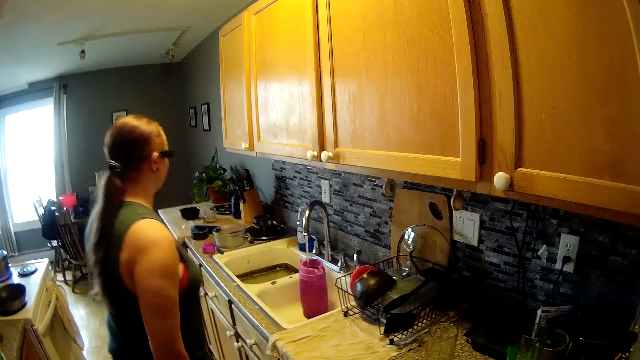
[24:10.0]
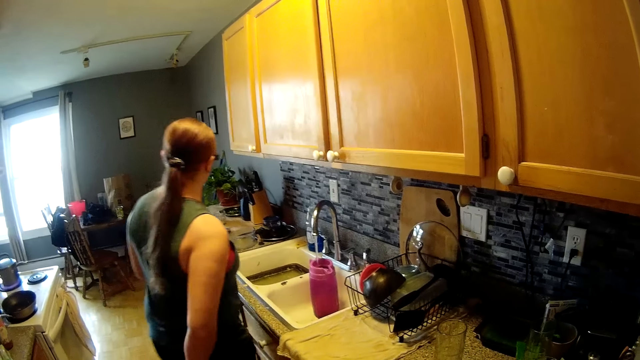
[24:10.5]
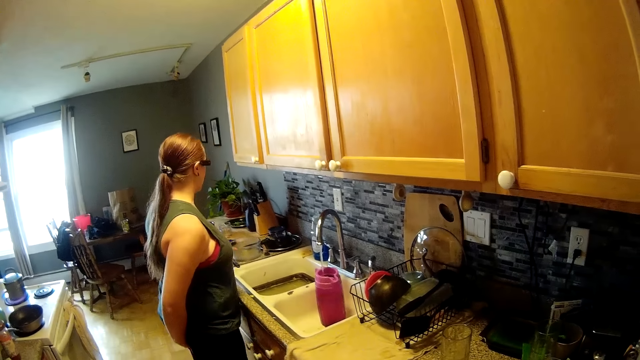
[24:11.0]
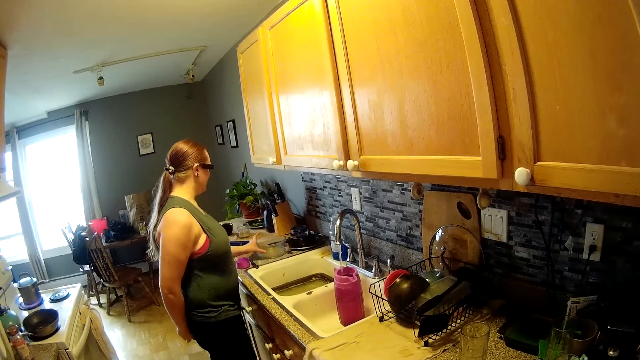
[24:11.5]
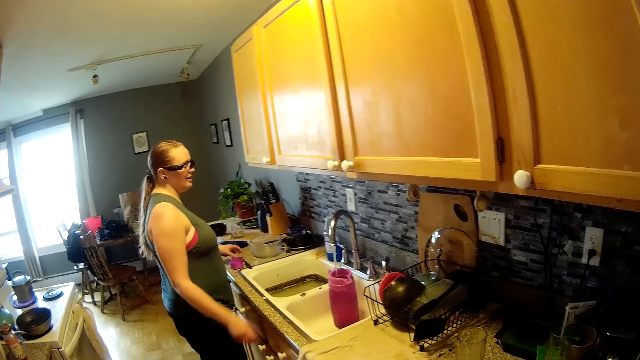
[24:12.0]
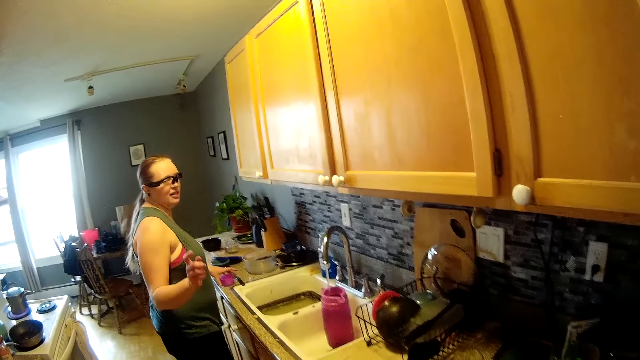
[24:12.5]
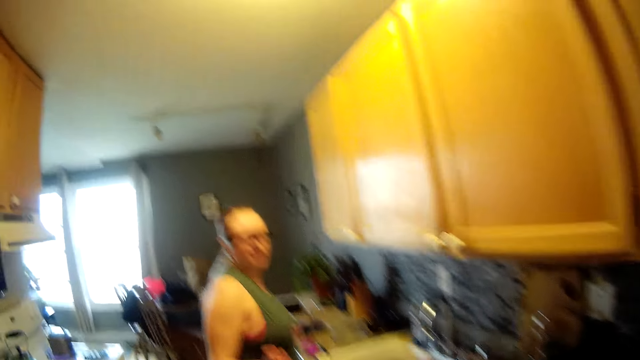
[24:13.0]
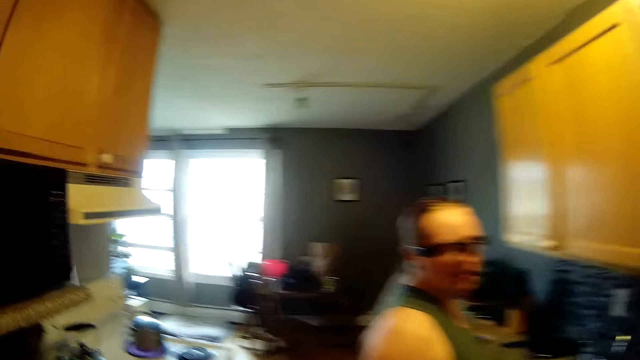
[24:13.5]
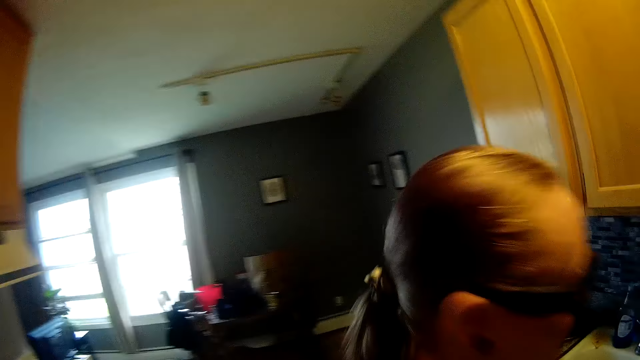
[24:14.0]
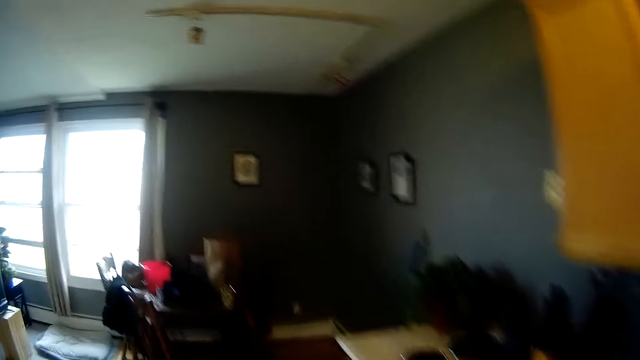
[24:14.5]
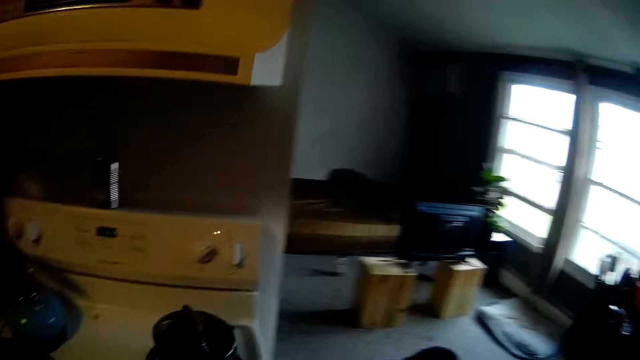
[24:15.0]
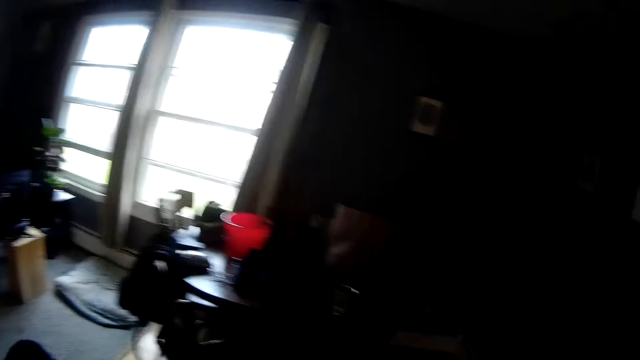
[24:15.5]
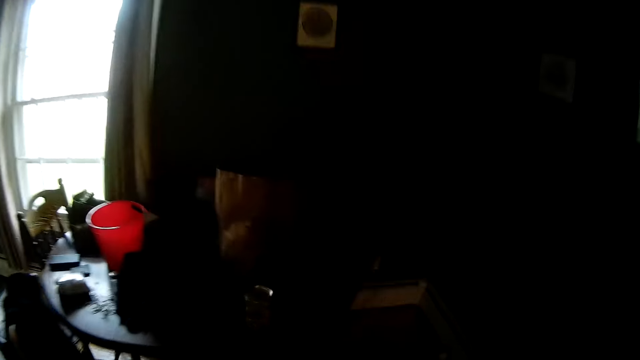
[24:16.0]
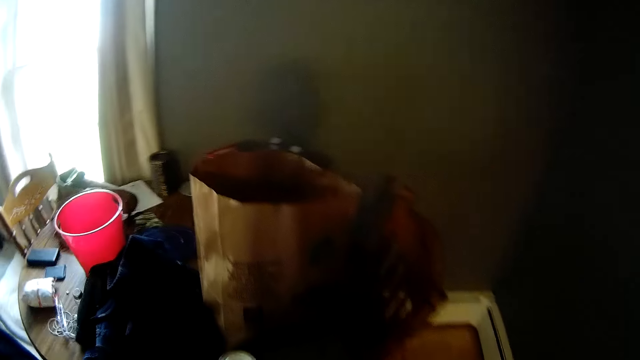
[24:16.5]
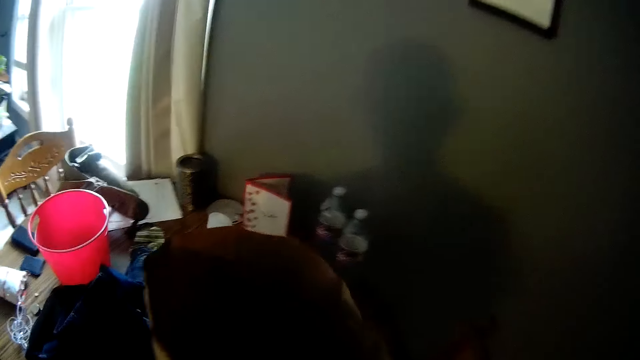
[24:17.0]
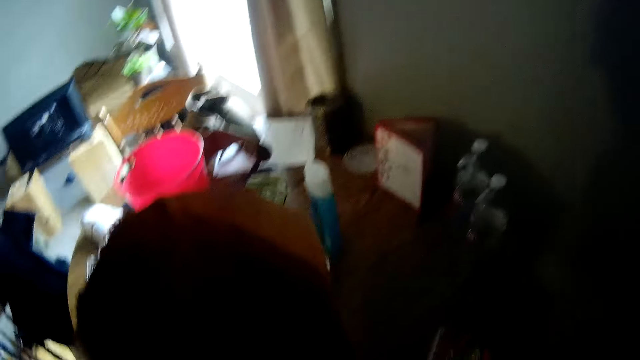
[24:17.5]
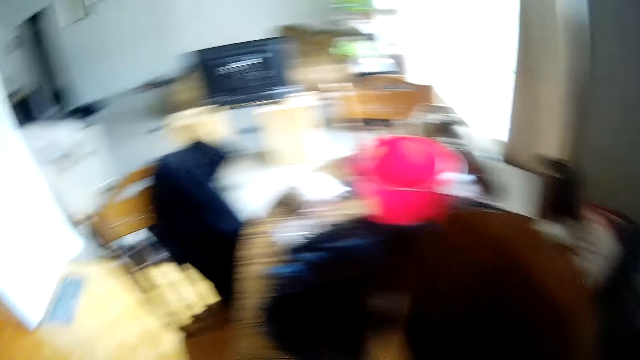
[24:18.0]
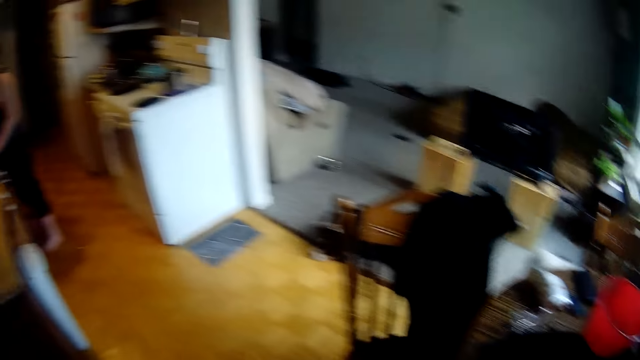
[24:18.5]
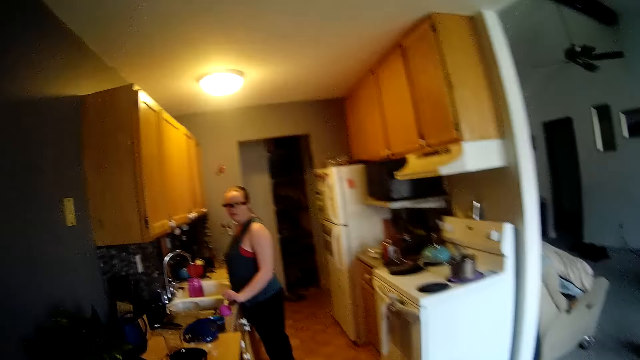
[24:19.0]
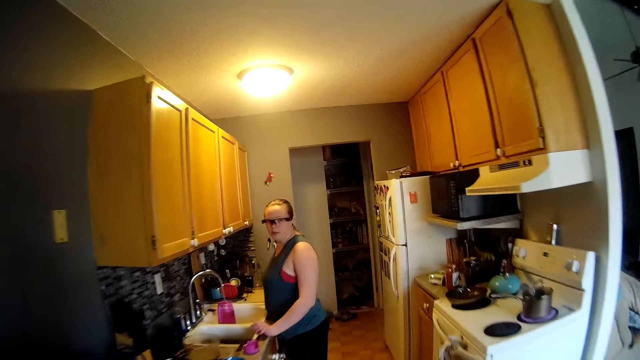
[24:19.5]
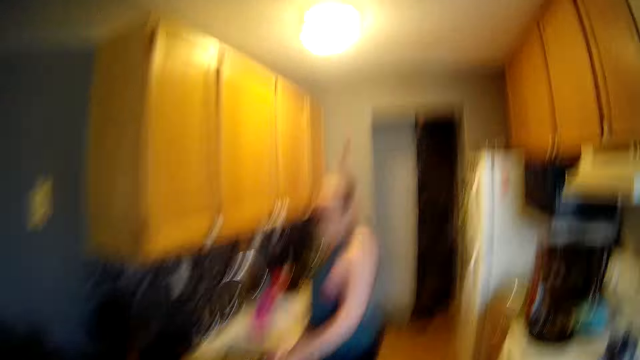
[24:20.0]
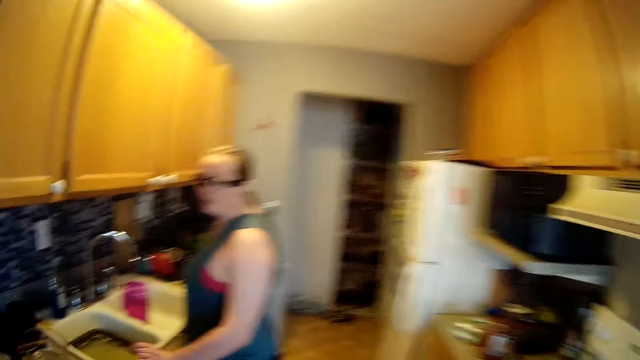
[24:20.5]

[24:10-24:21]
The woman pushes a bowl on the kitchen counter with her left hand. The camera wearer walks into the kitchen from the pantry. They walk to the dining area, look at the cooker, look into the brown bag, and walk back to the kitchen.

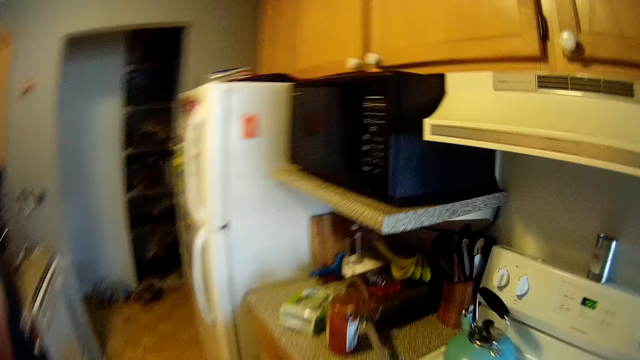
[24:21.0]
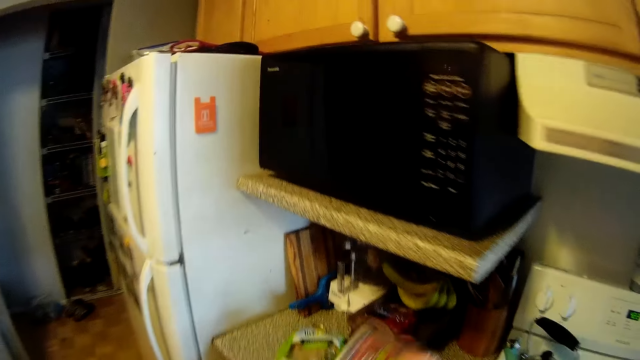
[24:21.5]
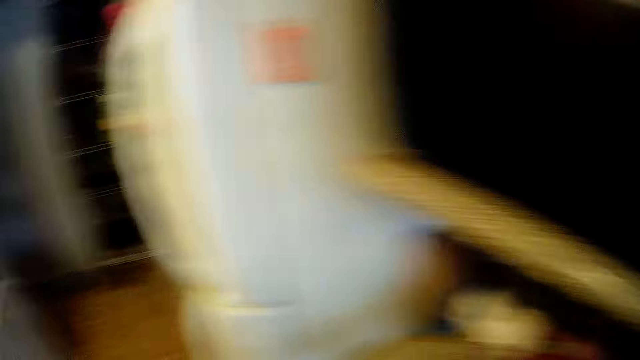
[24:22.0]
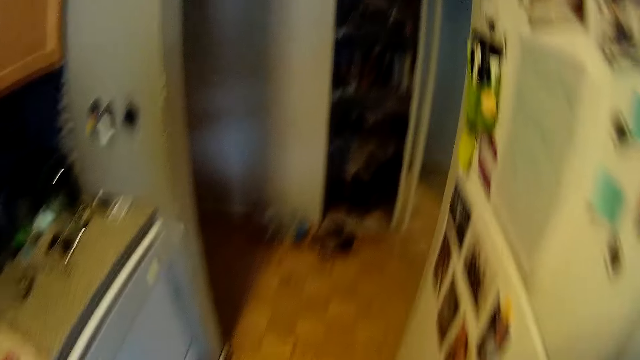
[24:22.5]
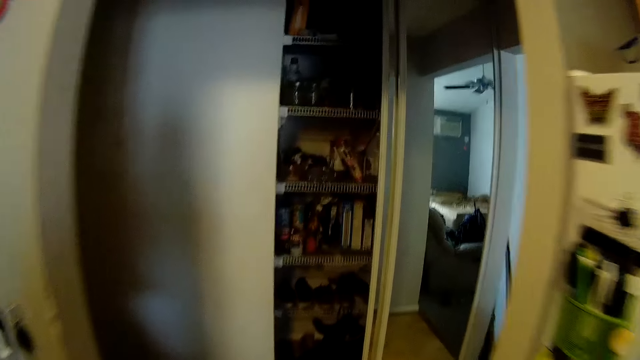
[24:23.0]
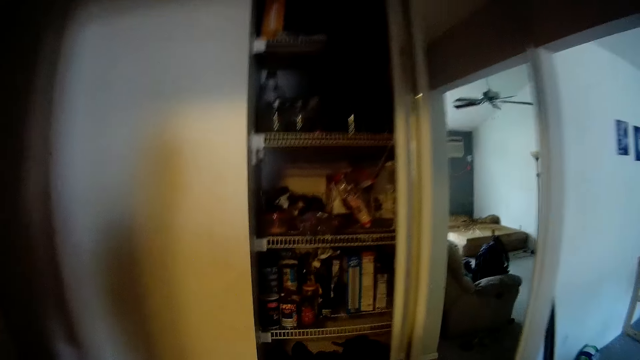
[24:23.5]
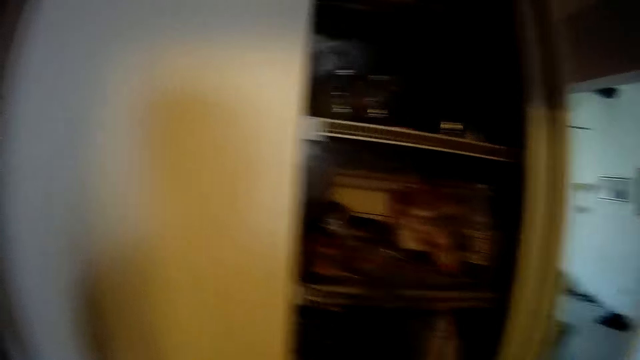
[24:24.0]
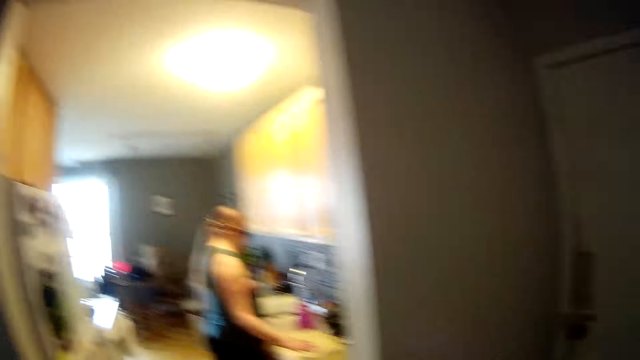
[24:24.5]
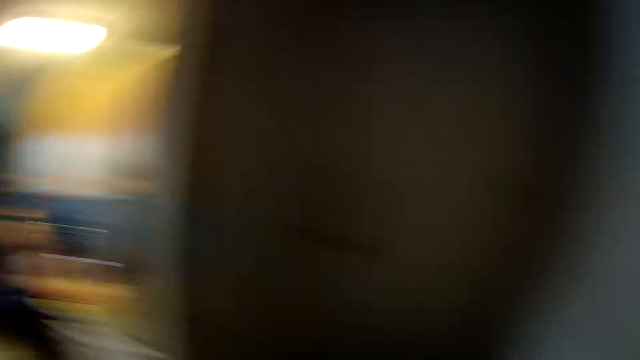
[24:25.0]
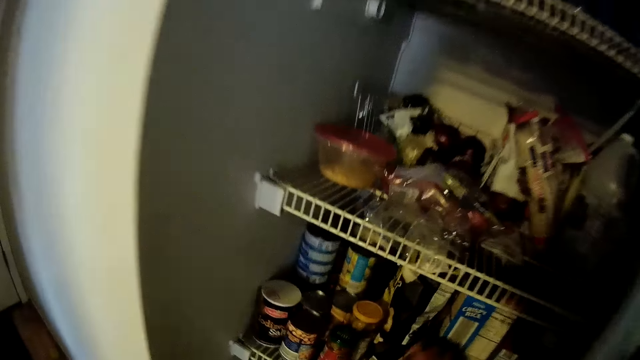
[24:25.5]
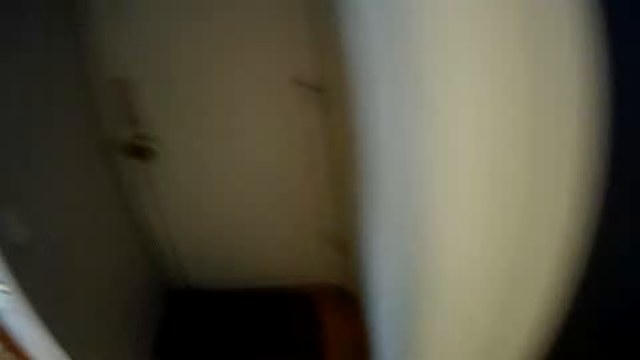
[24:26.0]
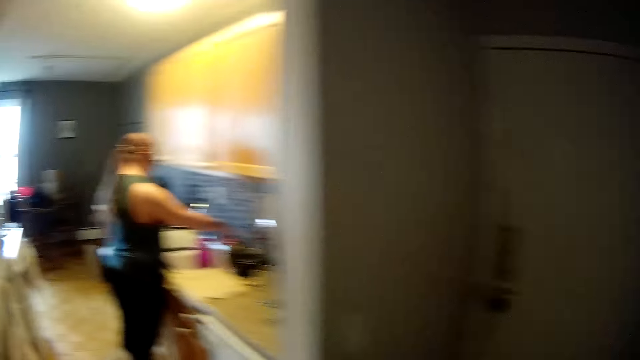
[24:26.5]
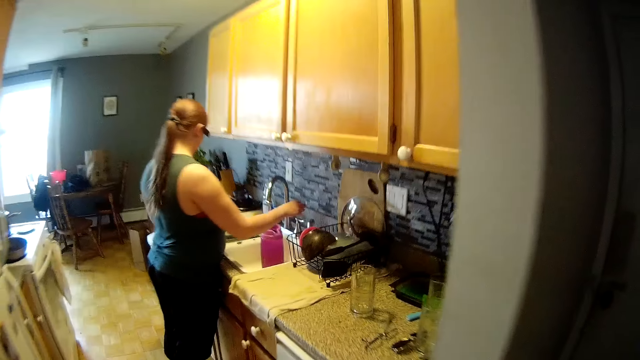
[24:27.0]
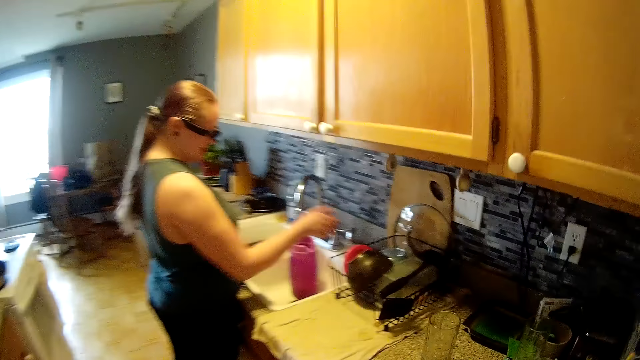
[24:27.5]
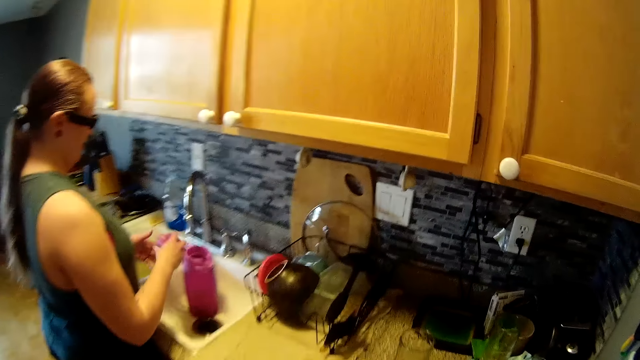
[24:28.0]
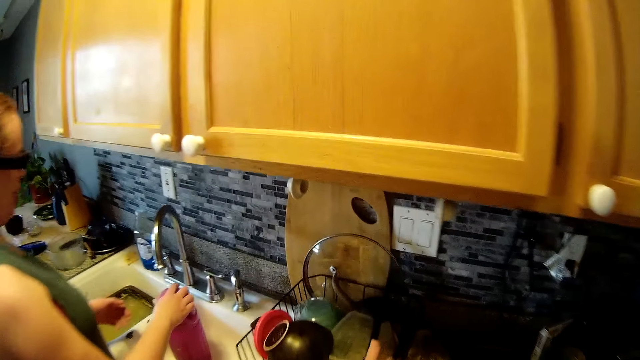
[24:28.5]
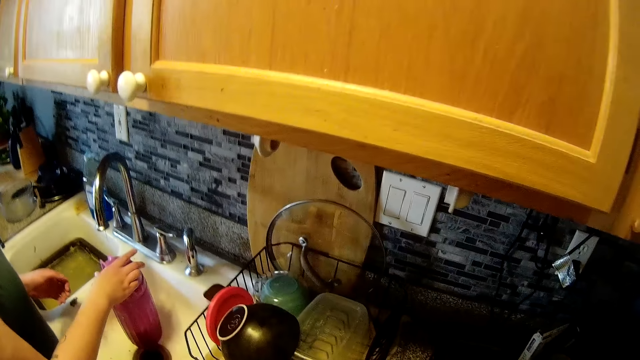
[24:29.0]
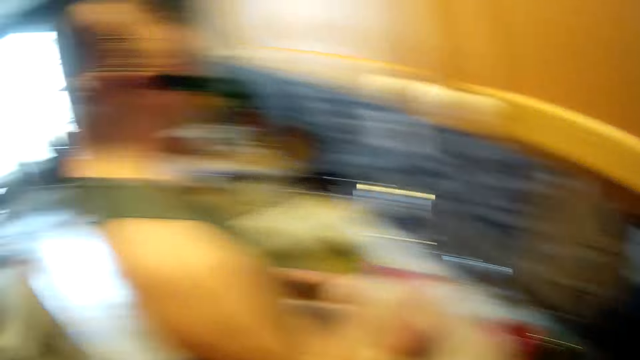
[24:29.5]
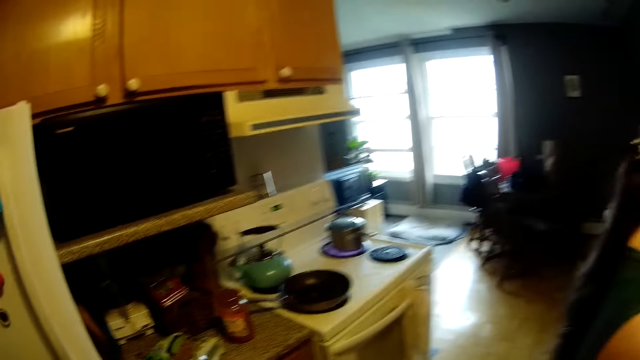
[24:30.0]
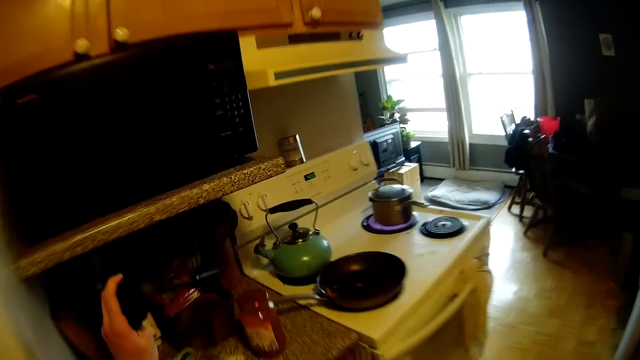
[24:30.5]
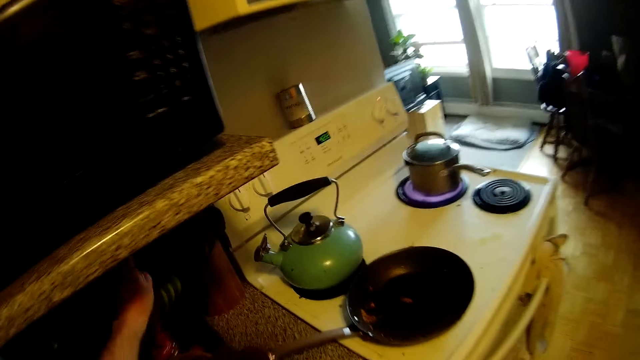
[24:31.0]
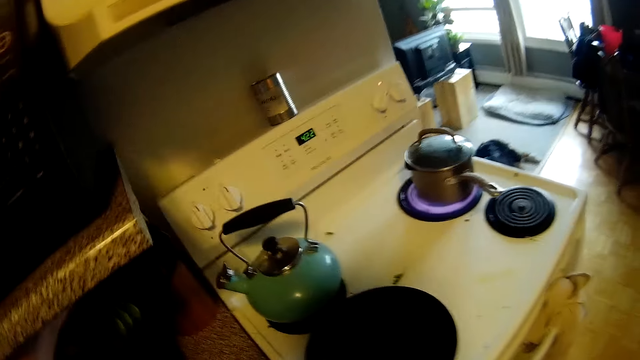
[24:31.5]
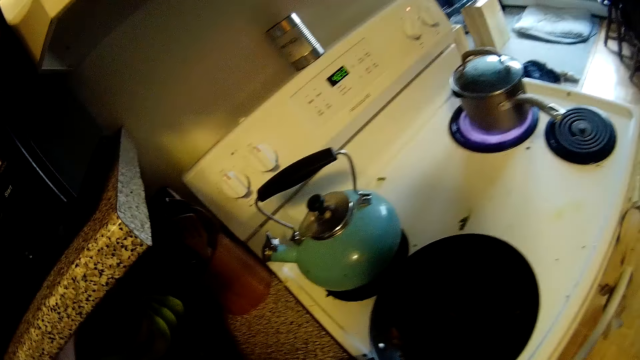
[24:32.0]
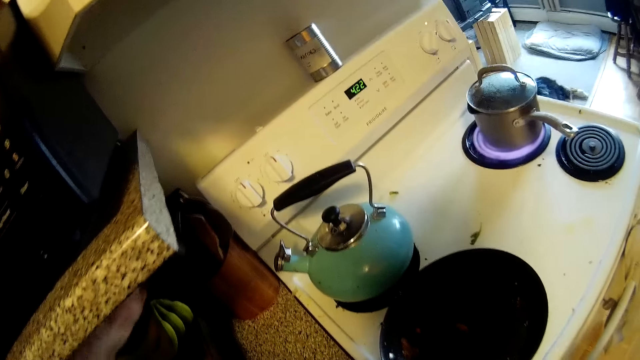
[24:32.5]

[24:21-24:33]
The camera wearer drops a box of grapes on the kitchen counter. He walks out of the kitchen into the pantry, to the hallway shelf. He looks at the woman. He looks at the hallway shelf. He drops a bag of cheese in the pantry cupboard with his right hand. He walks into the kitchen from the pantry. The woman passes the jug lid to her right hand from her left hand and closes the jug with the lid in her right hand. The camera wearer picks up a serving spoon from a dish drainer on the kitchen counter with his right hand. He looks at the microwave. He puts the spoon in a cutlery holder with his left hand.
